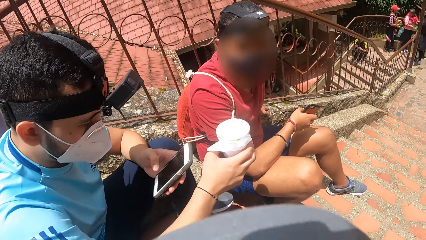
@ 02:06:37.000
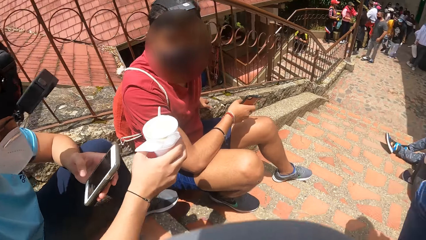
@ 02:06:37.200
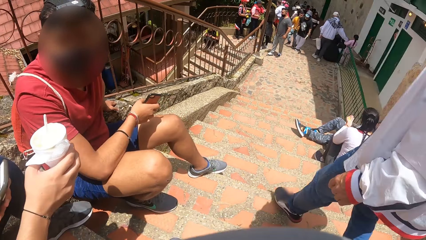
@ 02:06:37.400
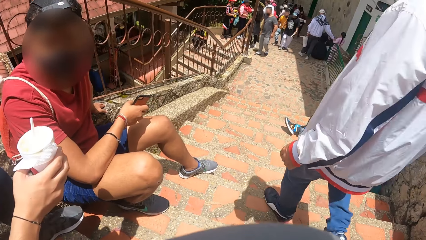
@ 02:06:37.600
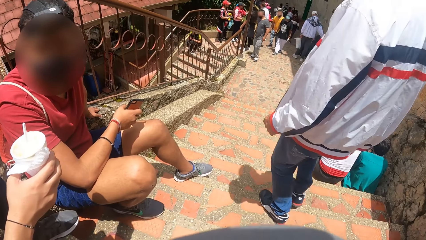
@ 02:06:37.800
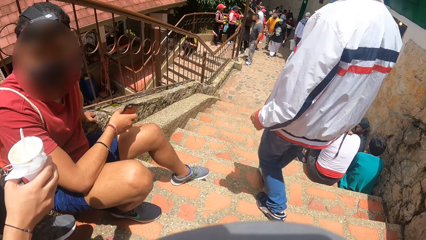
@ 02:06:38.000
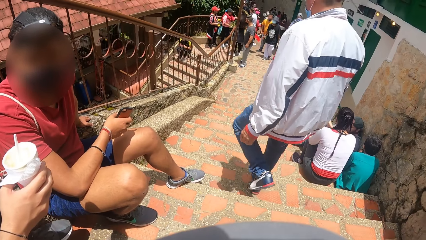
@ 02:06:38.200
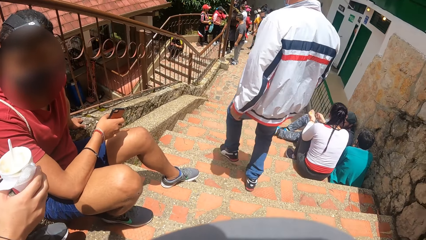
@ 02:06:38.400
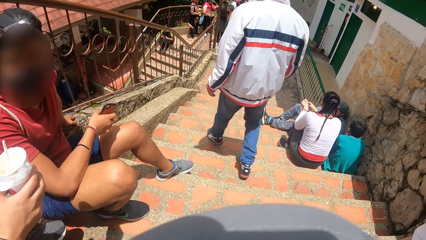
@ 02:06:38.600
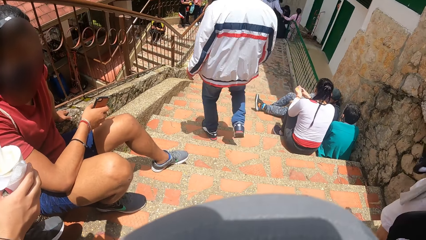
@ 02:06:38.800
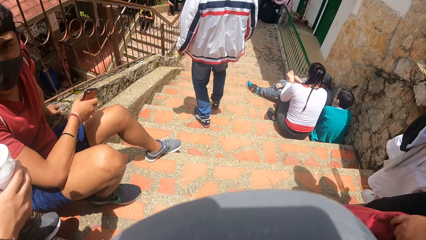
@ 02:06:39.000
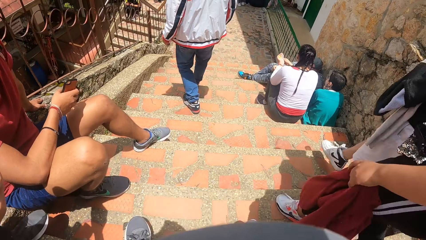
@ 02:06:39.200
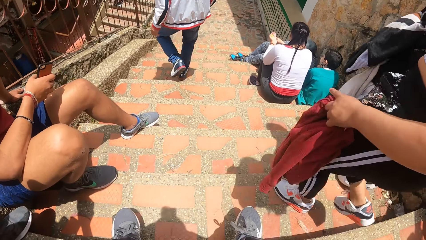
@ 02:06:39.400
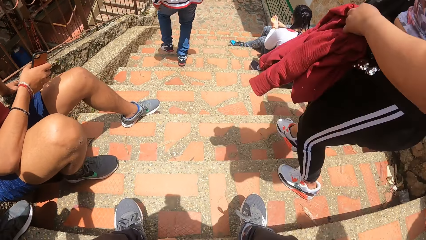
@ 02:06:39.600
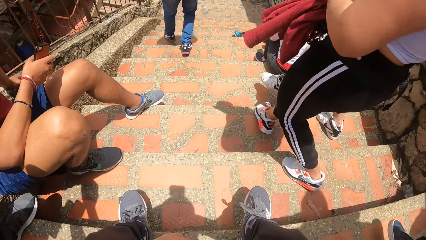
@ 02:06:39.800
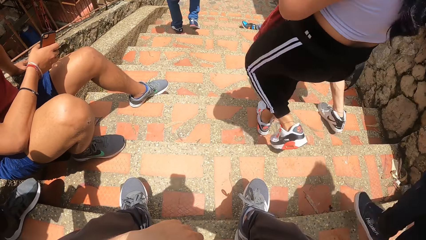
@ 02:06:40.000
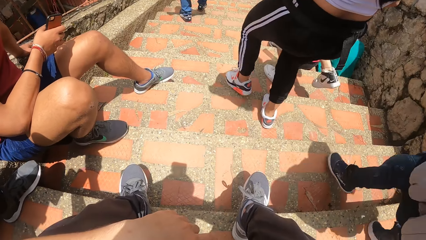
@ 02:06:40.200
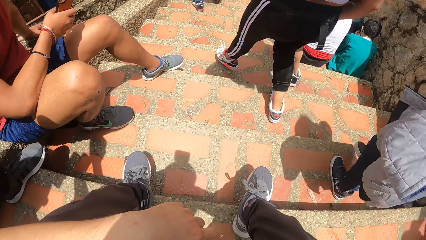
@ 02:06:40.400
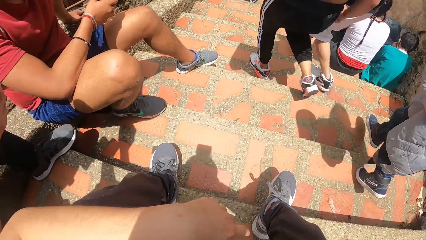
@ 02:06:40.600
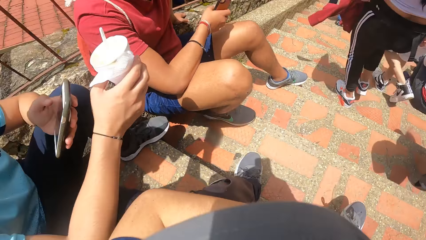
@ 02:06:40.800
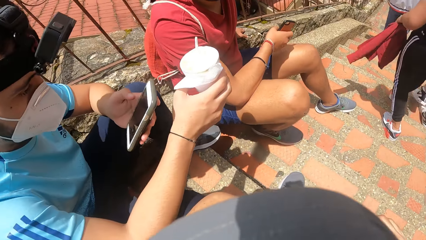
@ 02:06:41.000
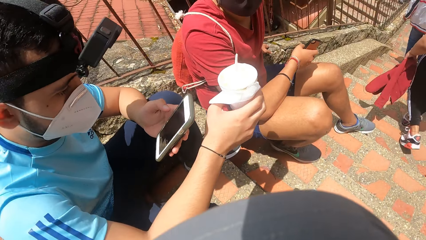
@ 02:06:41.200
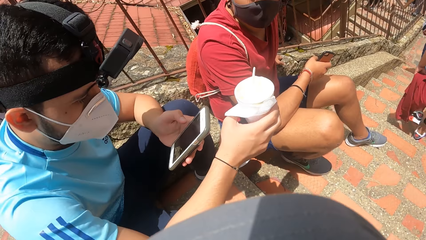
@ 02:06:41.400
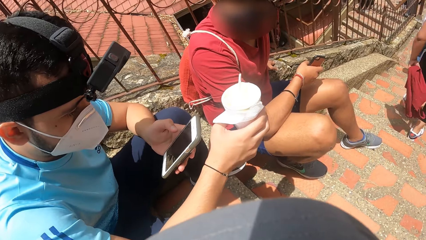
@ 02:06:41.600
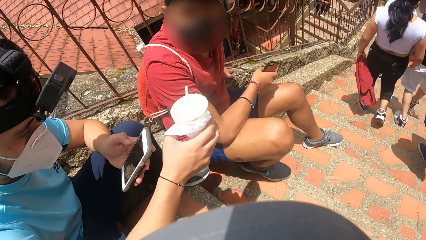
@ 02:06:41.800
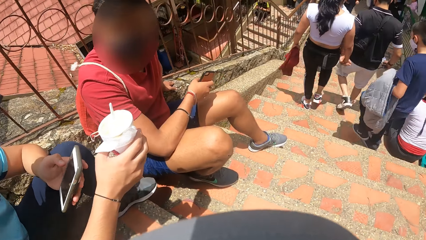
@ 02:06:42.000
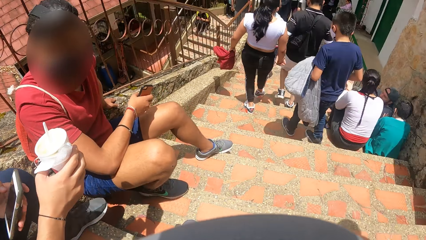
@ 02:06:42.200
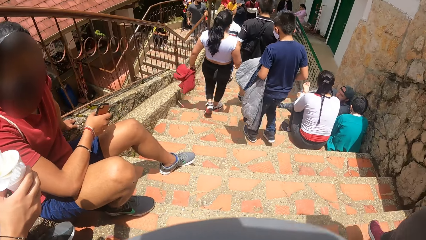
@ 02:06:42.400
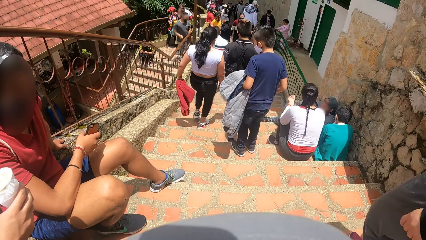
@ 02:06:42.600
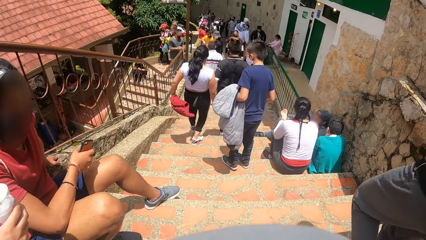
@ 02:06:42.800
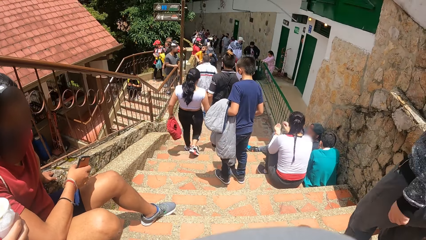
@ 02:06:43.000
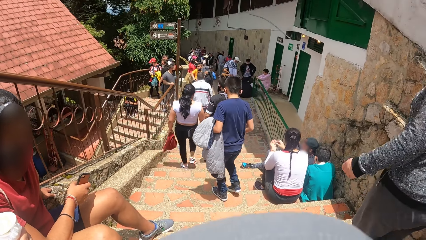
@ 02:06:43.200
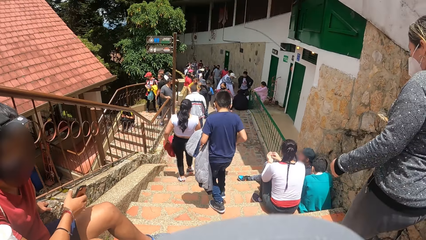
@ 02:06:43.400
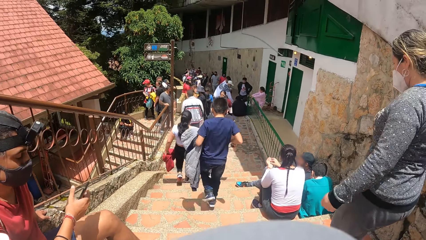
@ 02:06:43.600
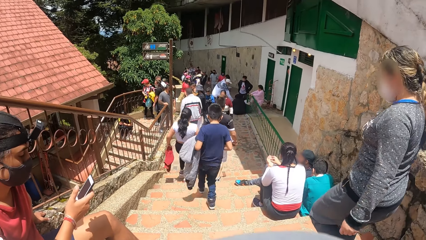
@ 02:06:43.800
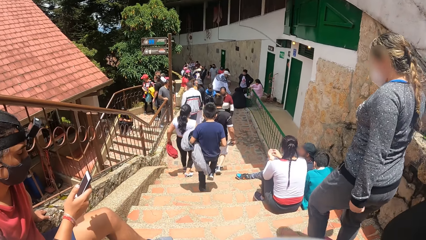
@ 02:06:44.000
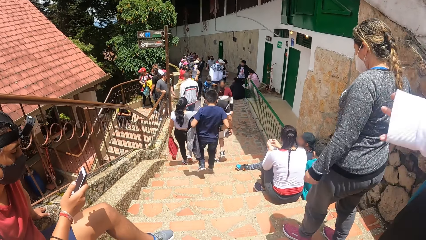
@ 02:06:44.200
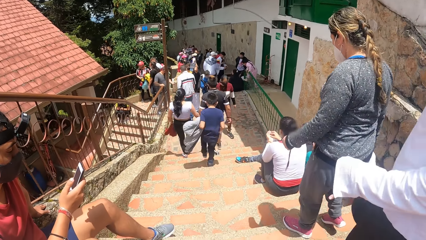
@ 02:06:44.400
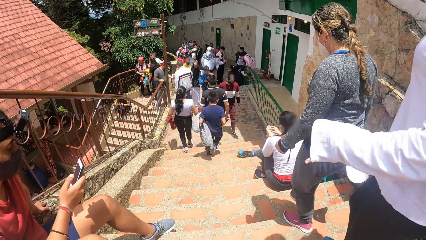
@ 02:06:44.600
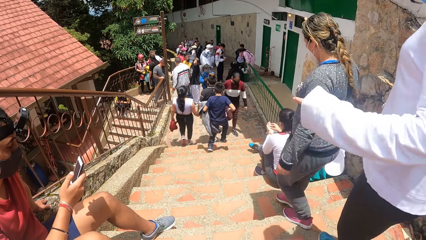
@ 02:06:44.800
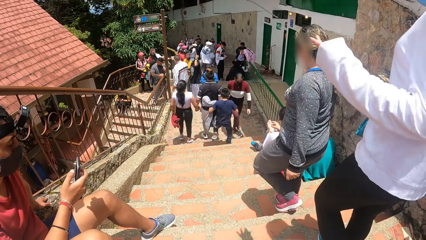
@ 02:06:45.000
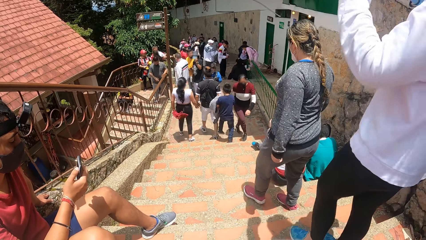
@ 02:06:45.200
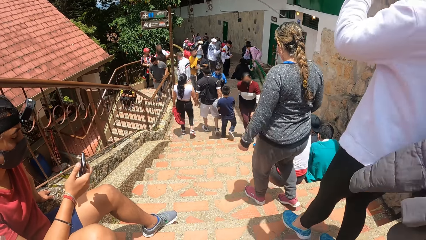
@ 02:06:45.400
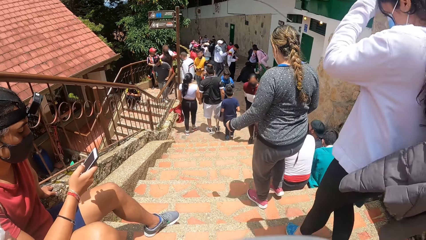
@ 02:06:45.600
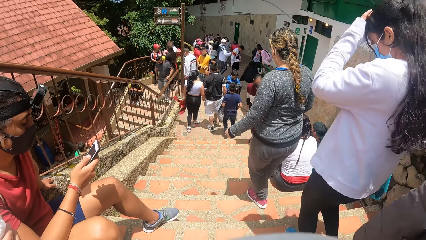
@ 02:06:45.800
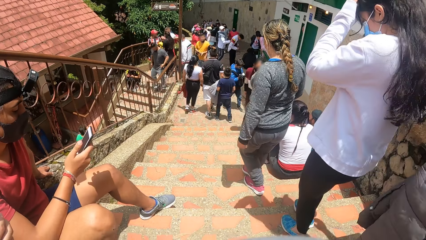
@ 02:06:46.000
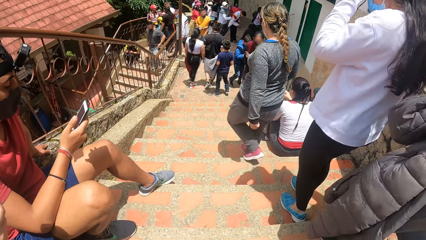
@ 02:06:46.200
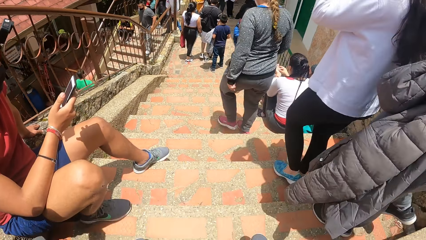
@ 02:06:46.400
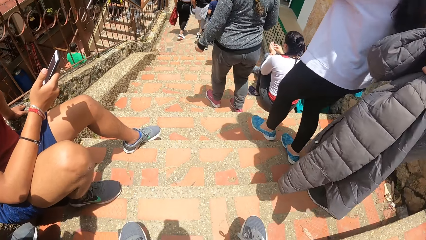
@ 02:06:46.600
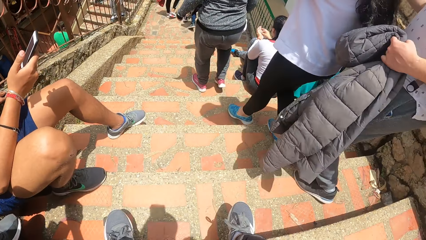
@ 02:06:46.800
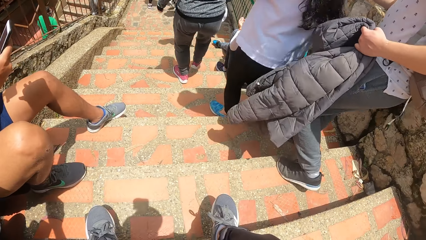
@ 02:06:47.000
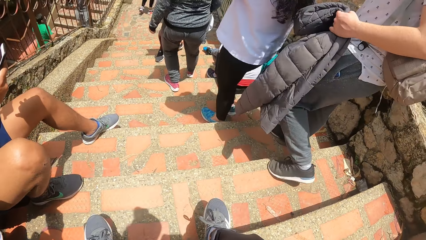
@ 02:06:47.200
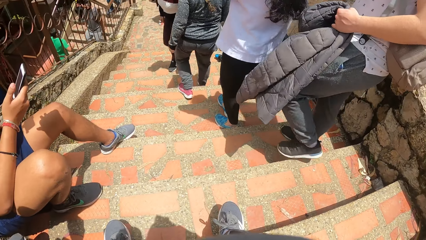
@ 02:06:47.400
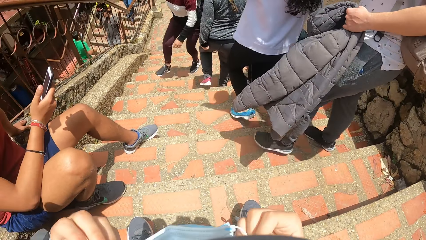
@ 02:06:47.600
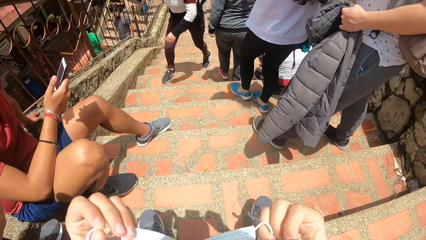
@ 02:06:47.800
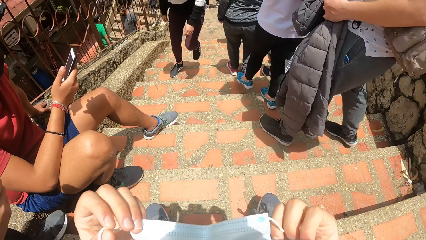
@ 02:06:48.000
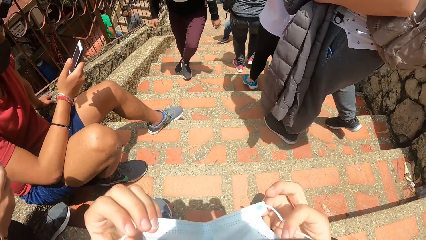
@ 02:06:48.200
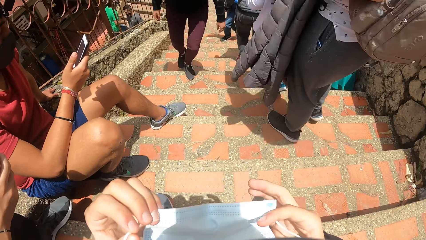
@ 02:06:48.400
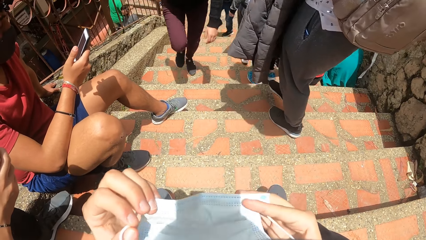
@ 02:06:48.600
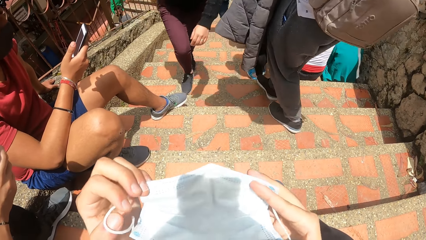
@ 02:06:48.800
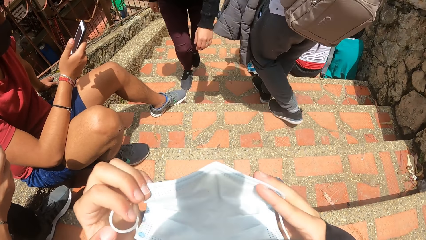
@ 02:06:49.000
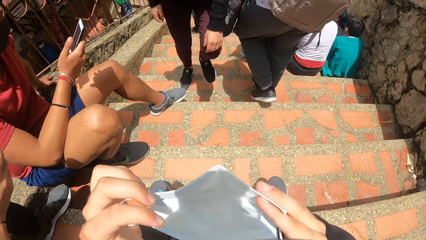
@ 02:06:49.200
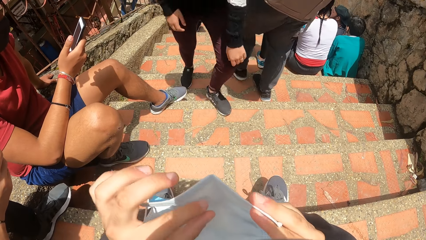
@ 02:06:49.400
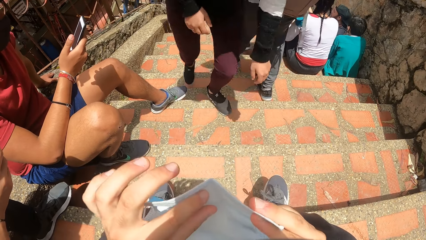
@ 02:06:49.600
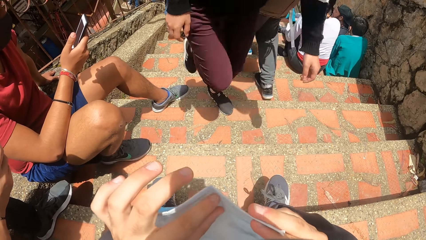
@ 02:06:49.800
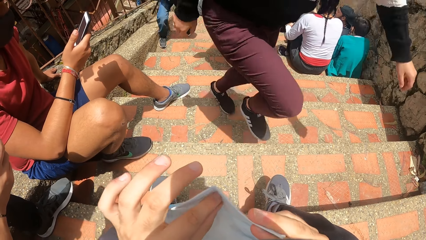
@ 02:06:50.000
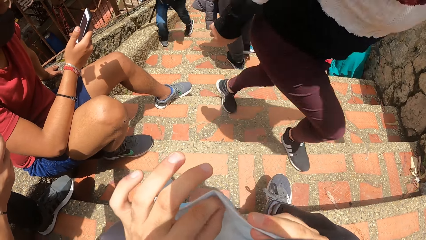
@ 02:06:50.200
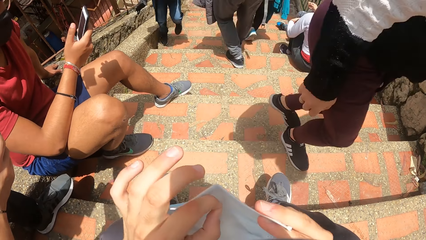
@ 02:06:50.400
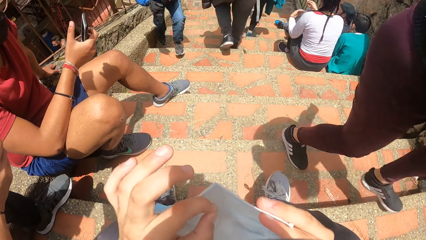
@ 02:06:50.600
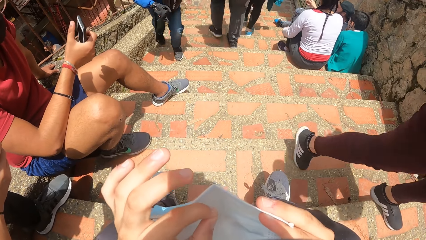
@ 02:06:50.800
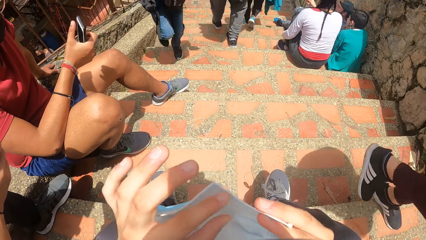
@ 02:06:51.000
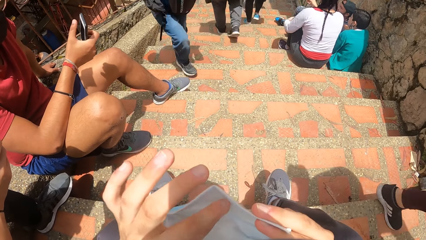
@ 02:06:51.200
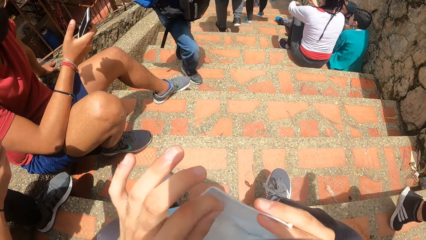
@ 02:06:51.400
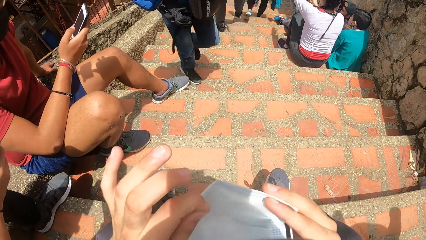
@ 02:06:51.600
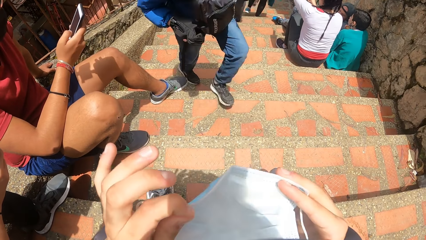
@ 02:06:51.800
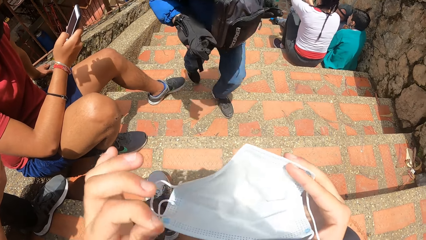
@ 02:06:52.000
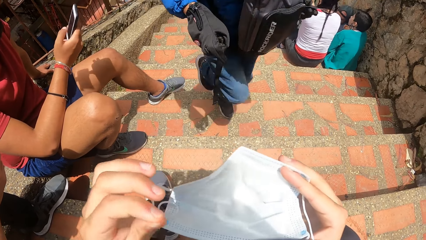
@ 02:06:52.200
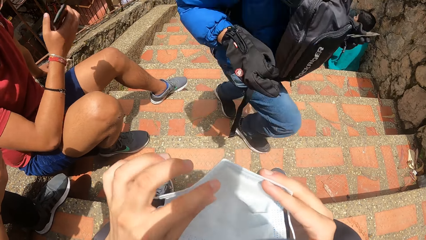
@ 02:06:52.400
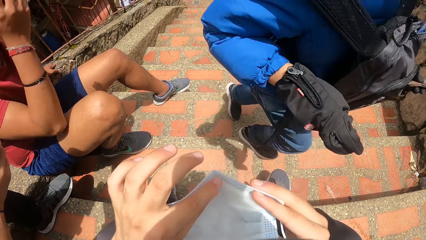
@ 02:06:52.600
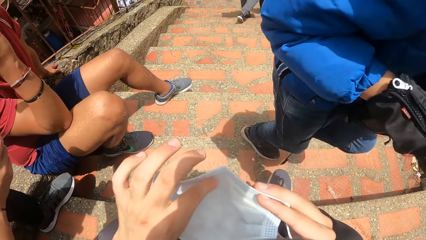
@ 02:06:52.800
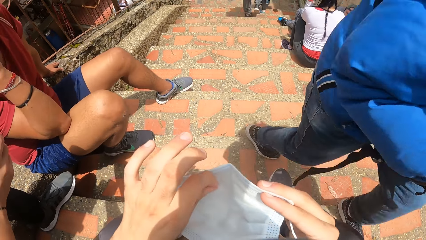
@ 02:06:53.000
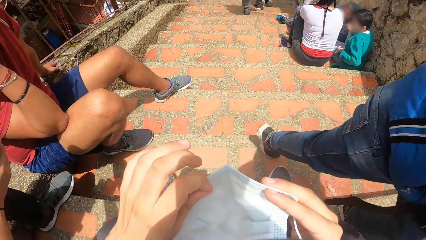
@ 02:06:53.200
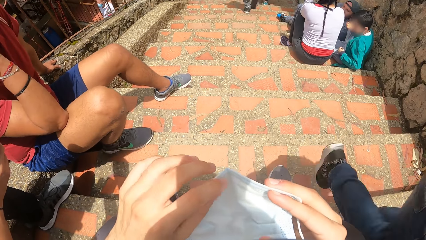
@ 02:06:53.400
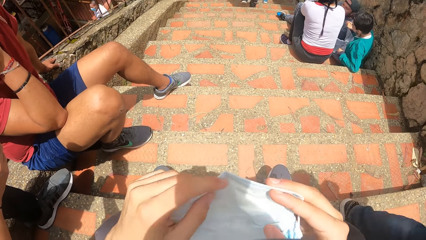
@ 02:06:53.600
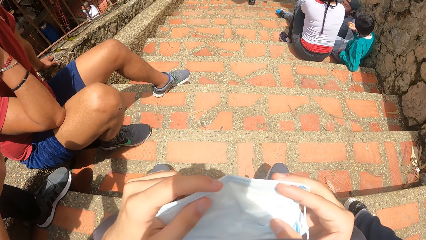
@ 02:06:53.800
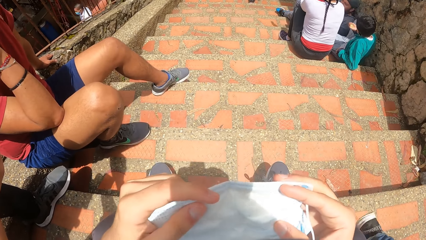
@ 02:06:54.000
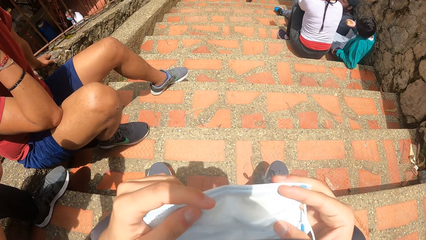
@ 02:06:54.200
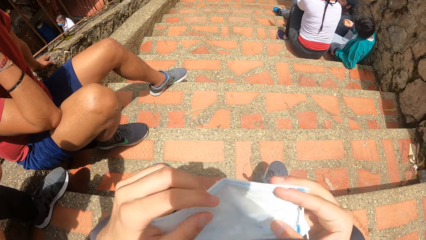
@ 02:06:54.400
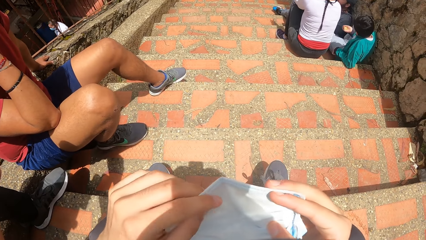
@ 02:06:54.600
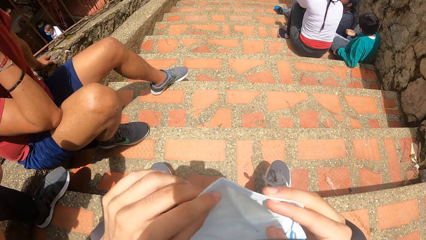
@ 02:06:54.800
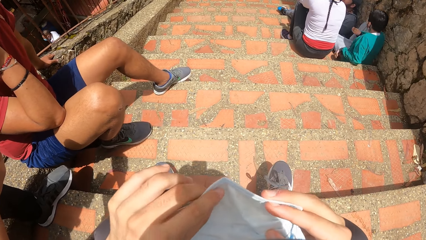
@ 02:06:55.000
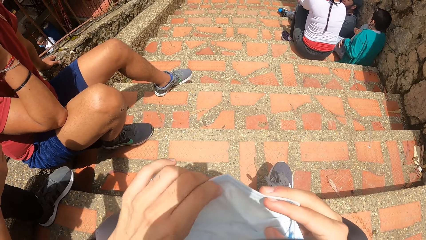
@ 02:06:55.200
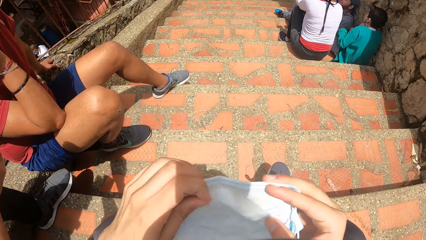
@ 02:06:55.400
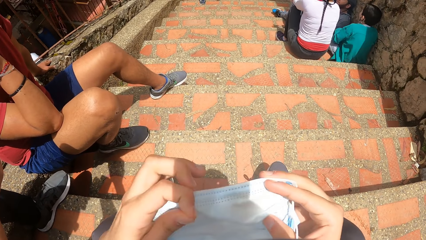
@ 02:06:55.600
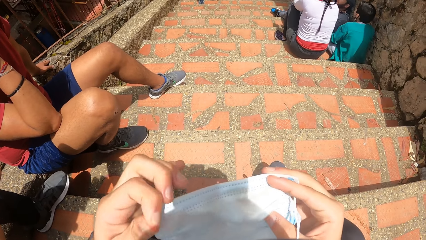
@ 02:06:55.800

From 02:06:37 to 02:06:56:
The camera wearer picks up a face mask or nose mask. He holds the mask with both hands. He removes dirt from the mask with his left hand. He touches the mask.
